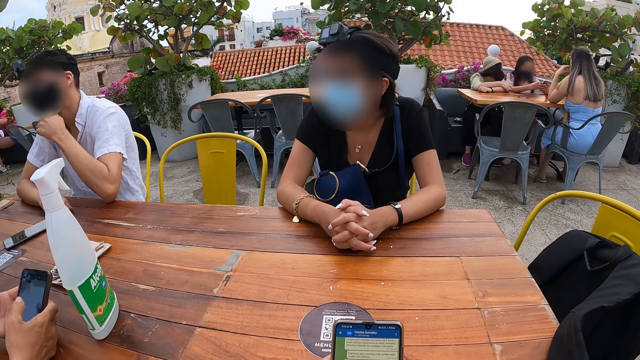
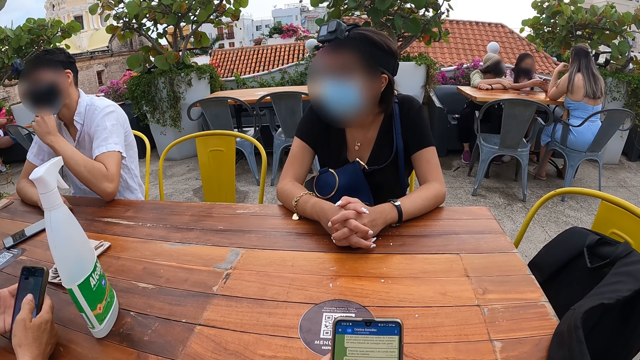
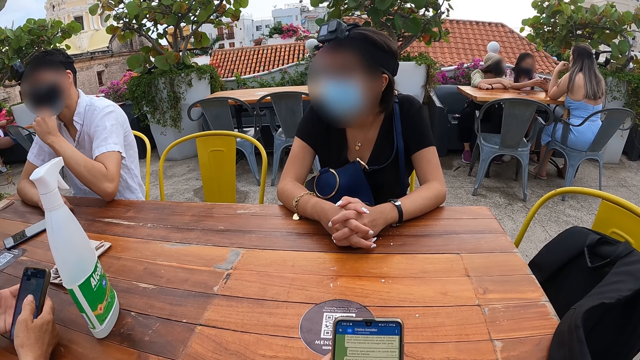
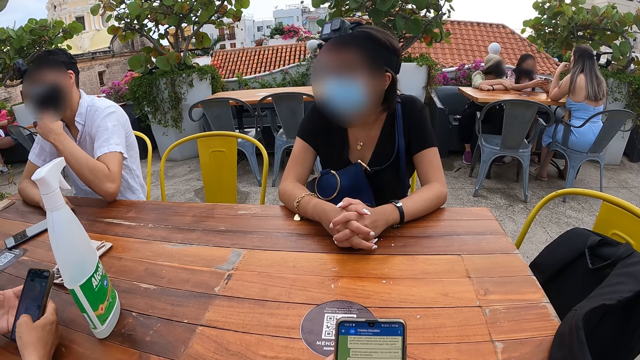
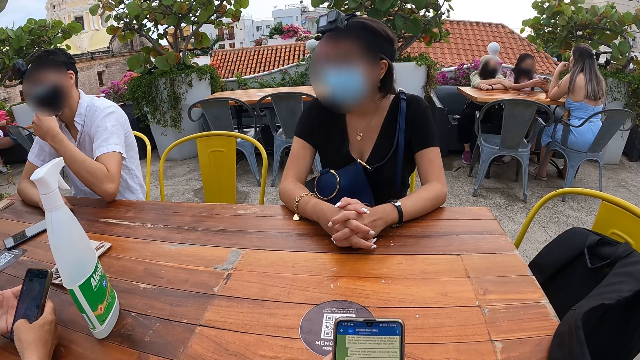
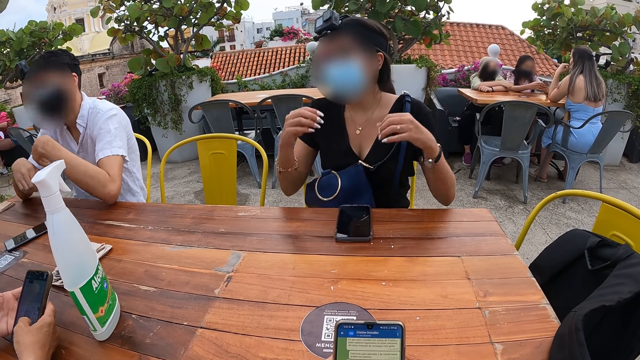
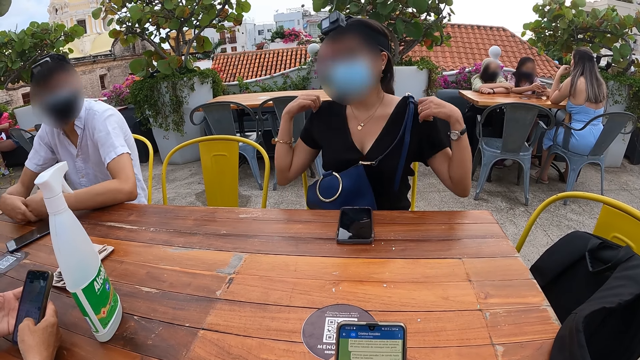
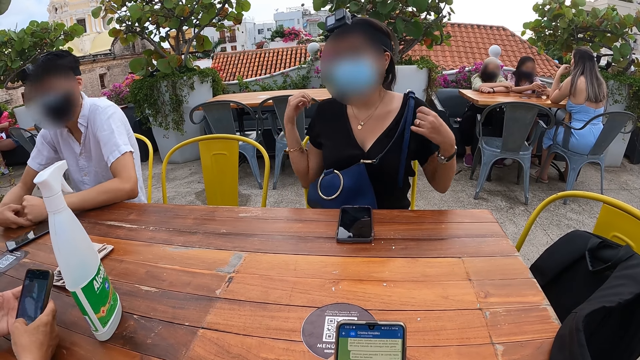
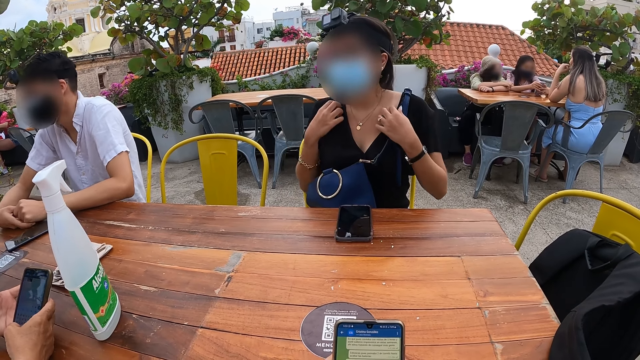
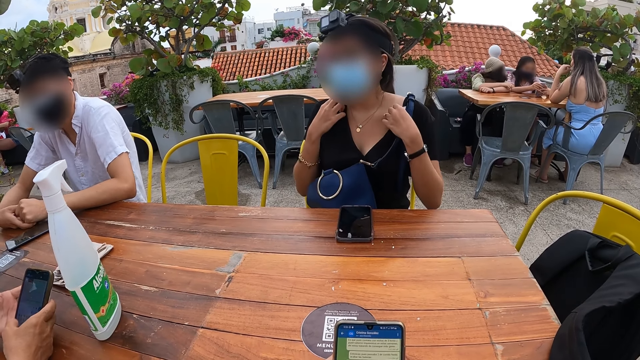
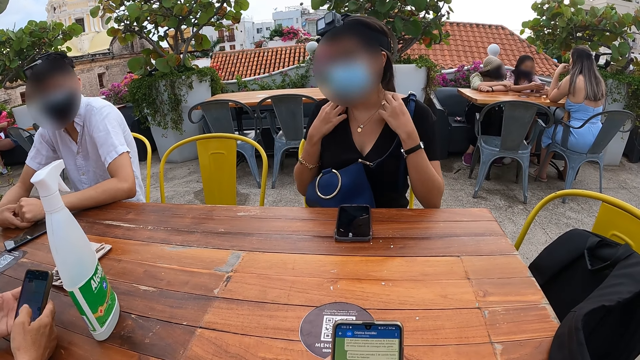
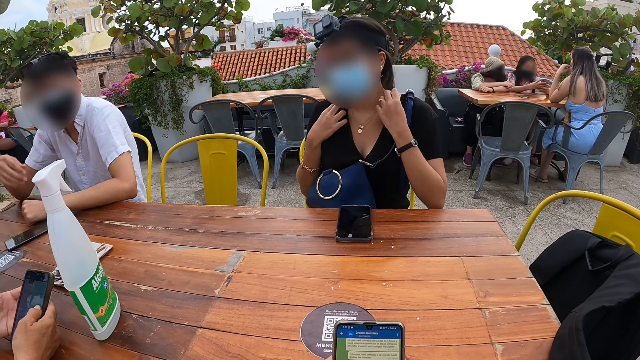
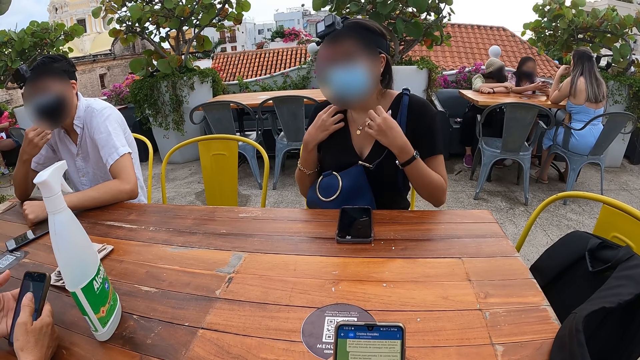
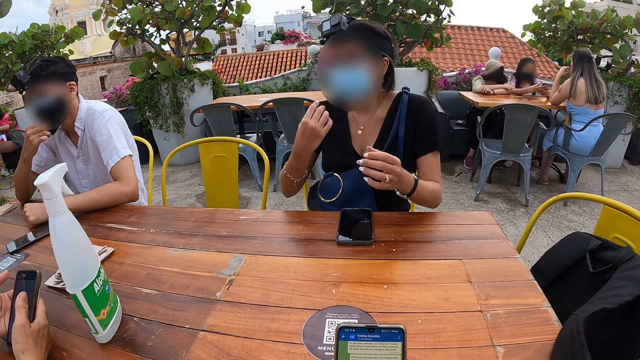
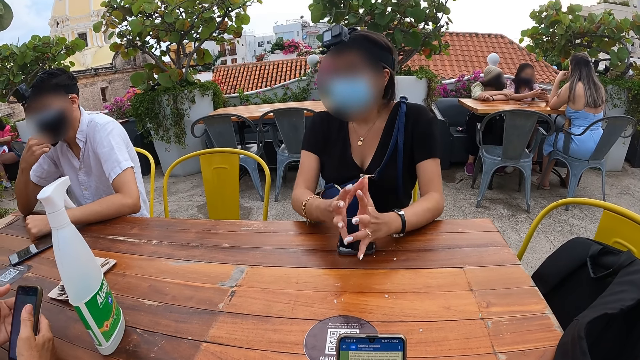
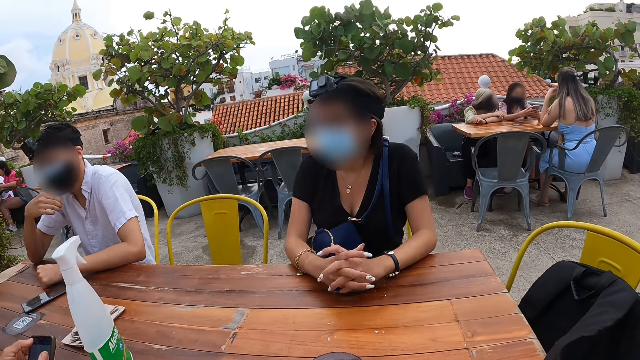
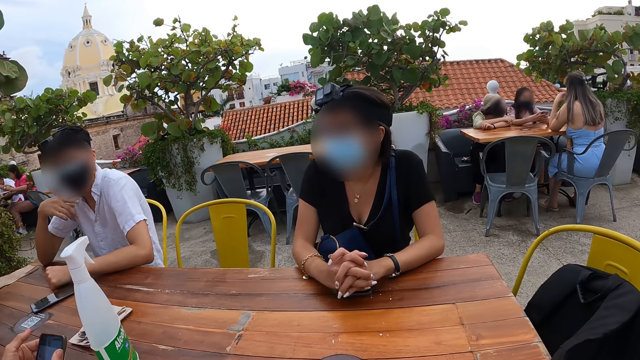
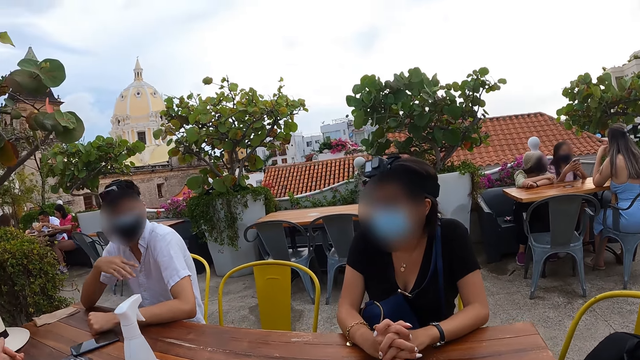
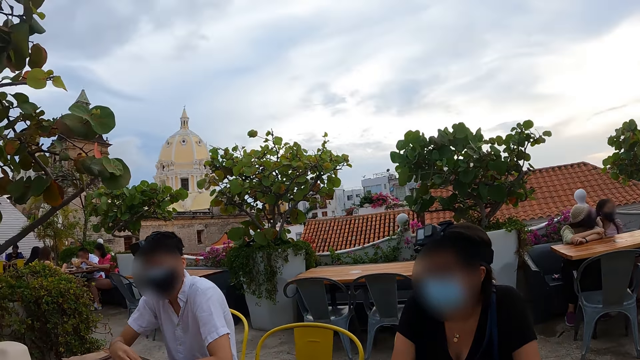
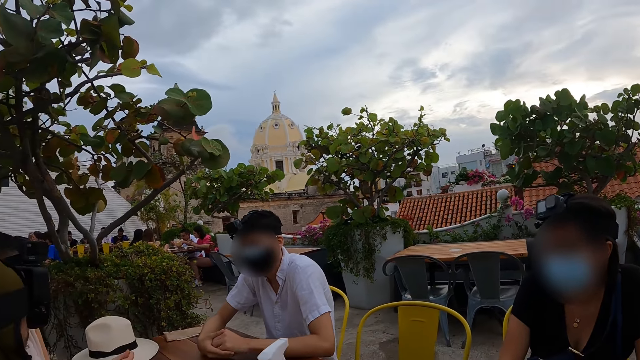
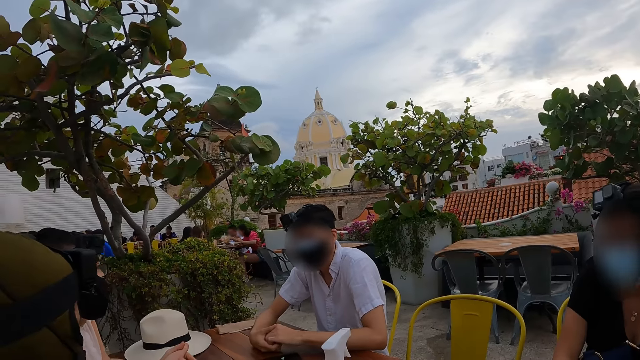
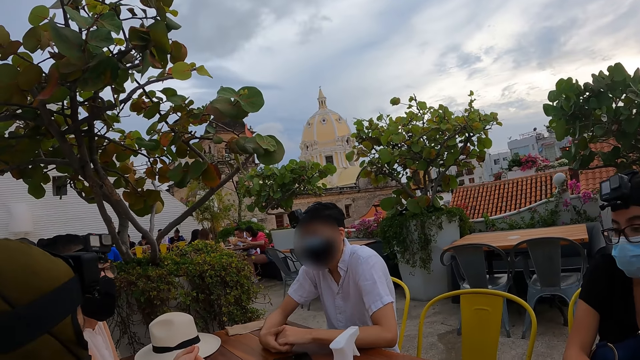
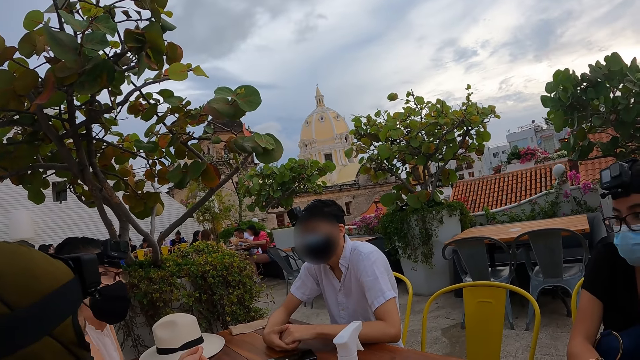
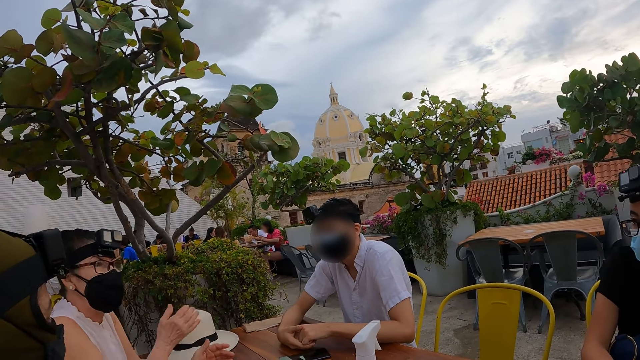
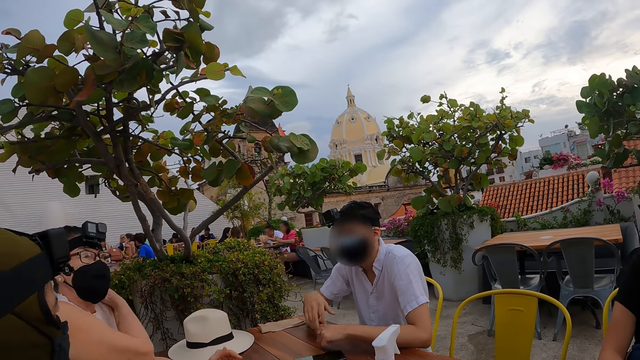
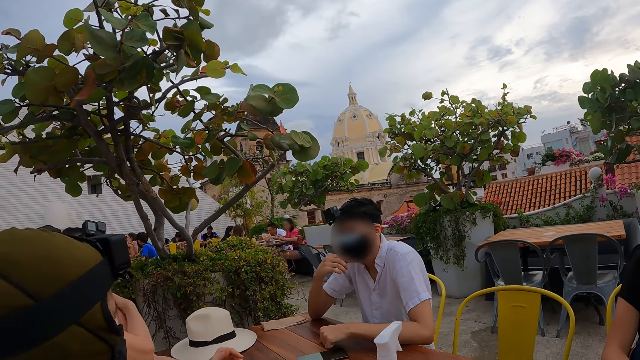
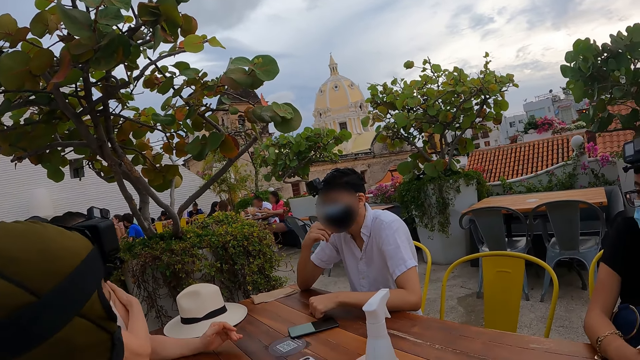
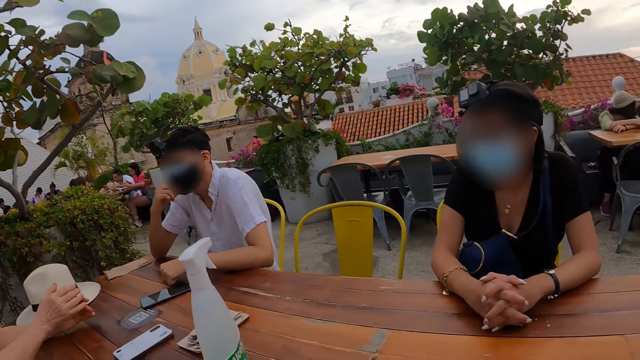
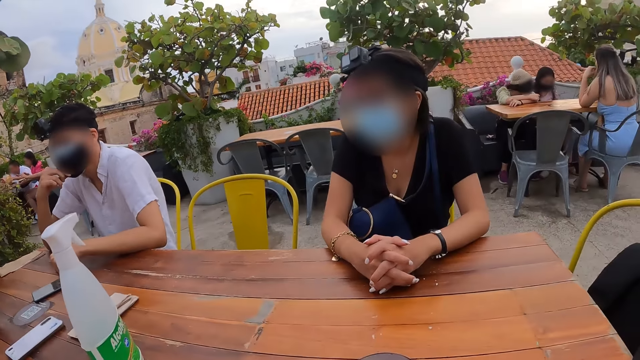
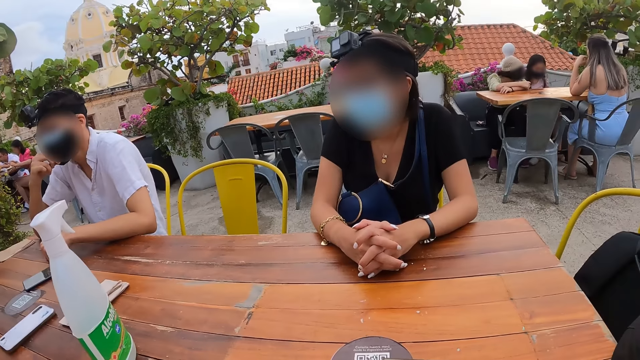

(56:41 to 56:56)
The woman adjusts her cloth with both hands. The woman holds the top dress. The man adjusts the nose mask on his face with his left hand. Another man interacts with the camera wearer, the woman, another woman and a third woman. The camera wearer looks around. The third woman interacts with the camera wearer, the first woman, the first man and the other woman. The third woman scratches her left shoulder with her right hand and holds the shoulder.

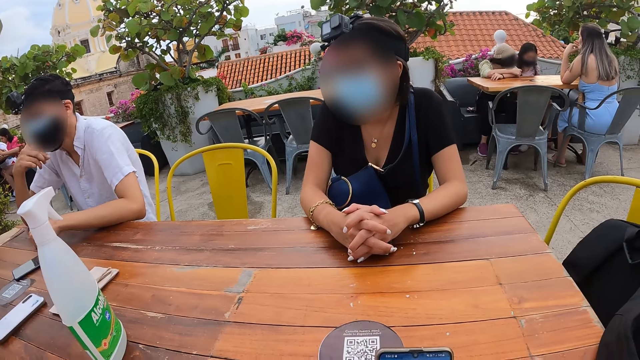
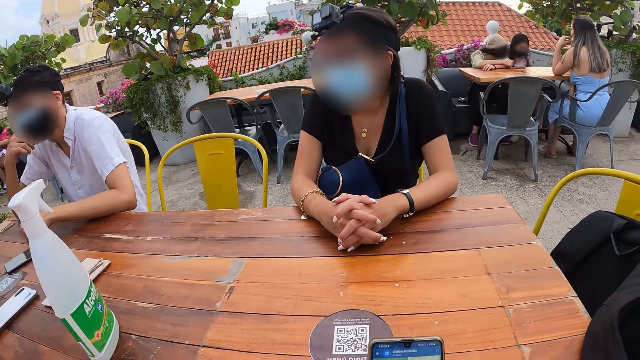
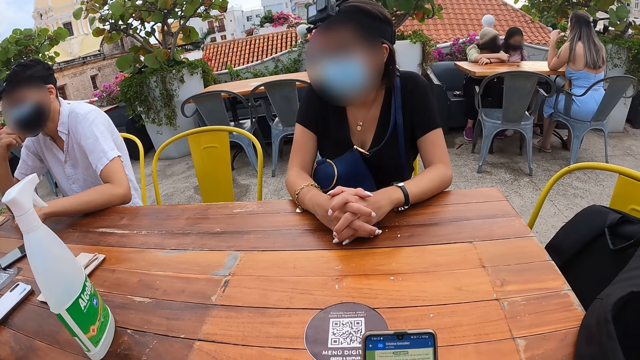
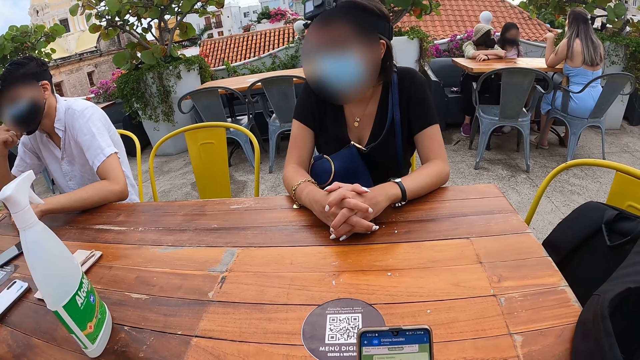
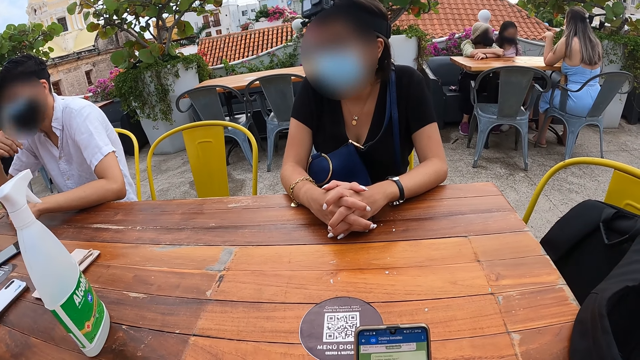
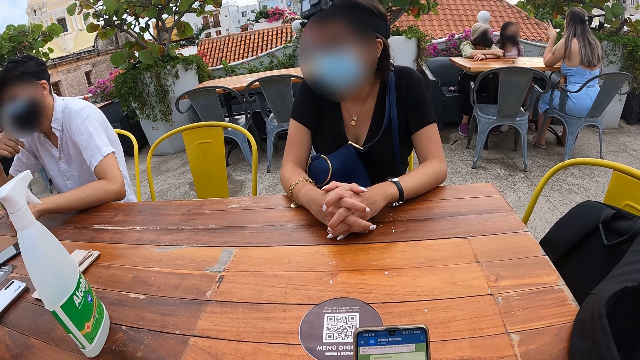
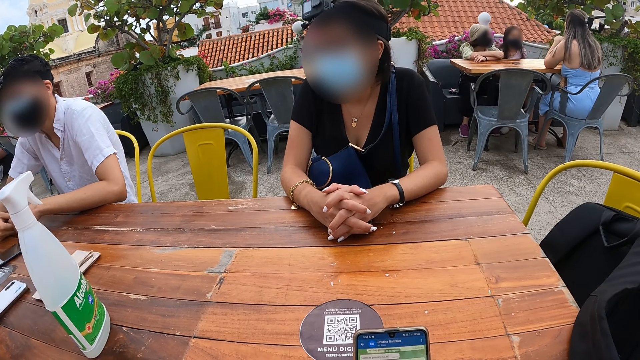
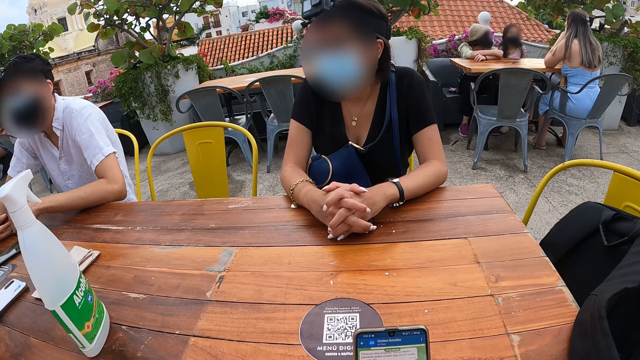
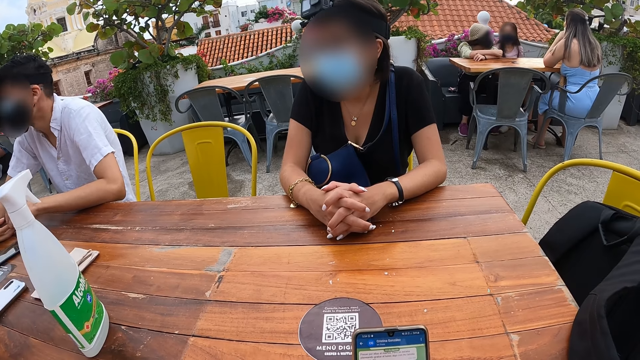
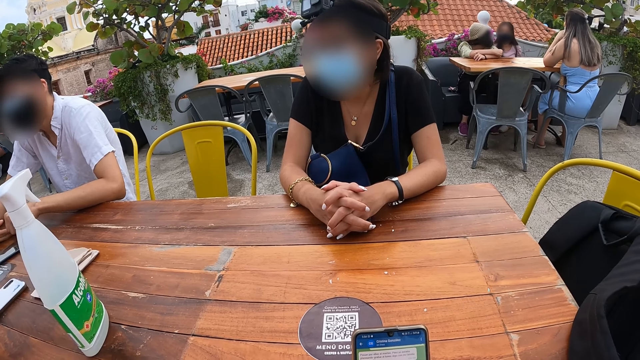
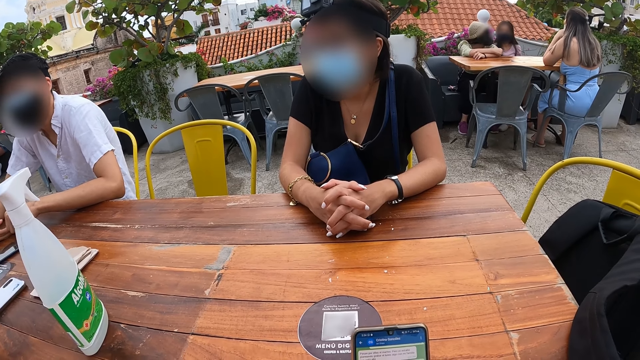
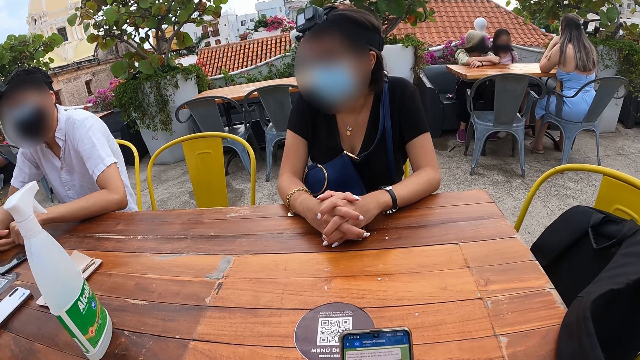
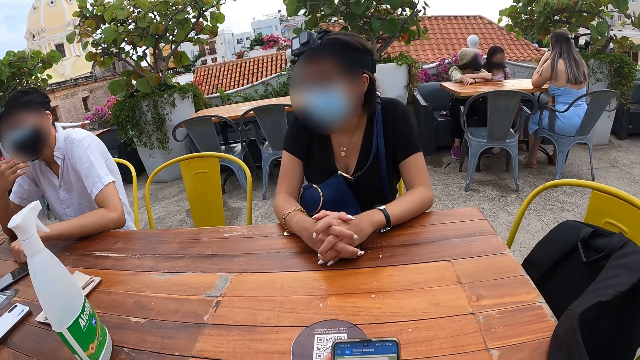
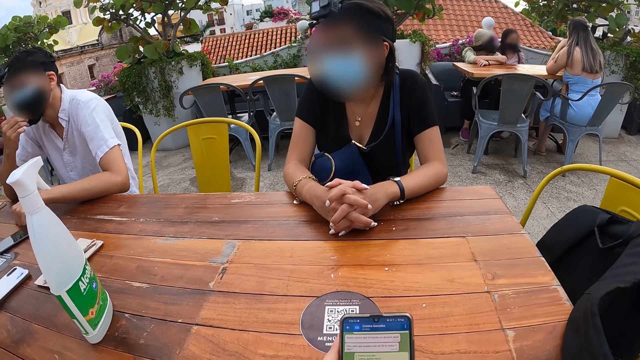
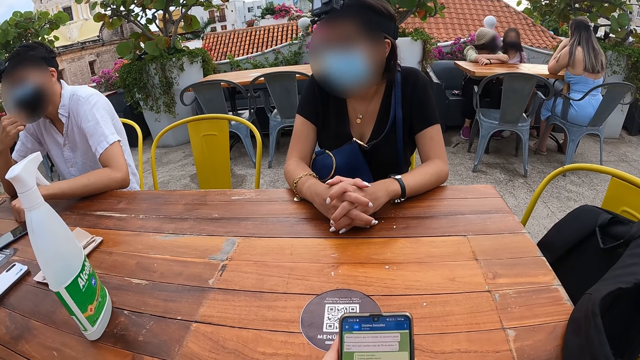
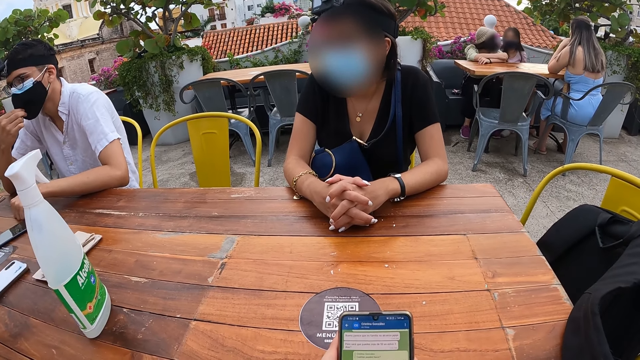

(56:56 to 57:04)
The man adjusts the nose mask on his face with his right hand.
